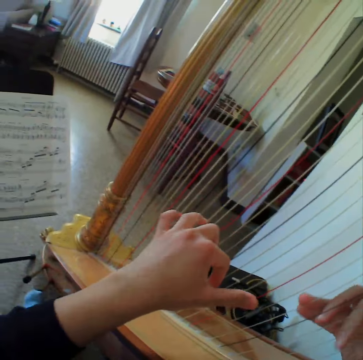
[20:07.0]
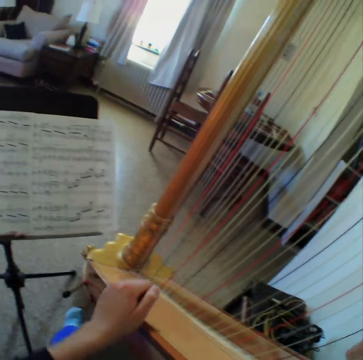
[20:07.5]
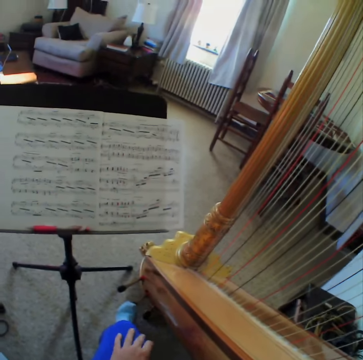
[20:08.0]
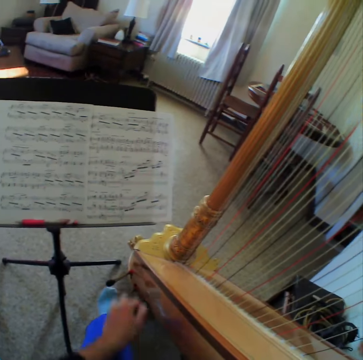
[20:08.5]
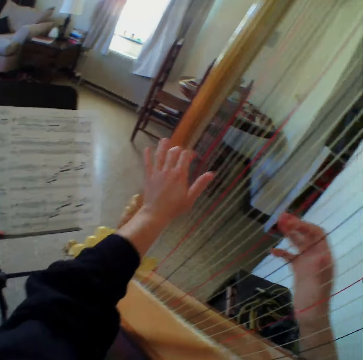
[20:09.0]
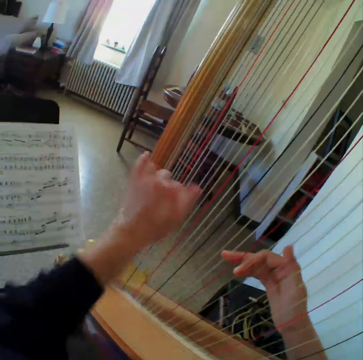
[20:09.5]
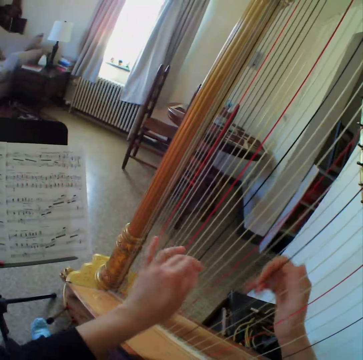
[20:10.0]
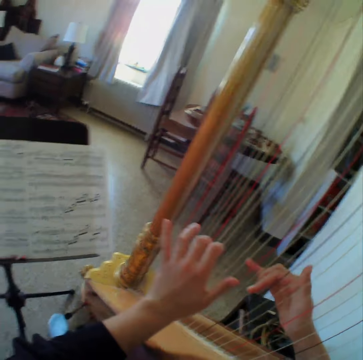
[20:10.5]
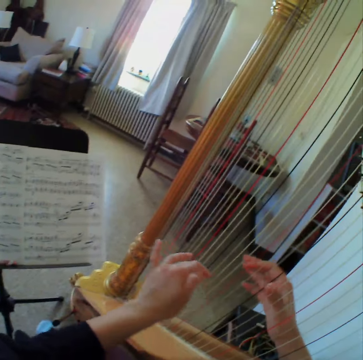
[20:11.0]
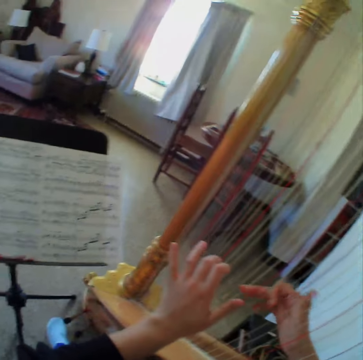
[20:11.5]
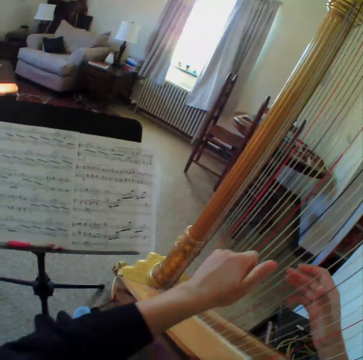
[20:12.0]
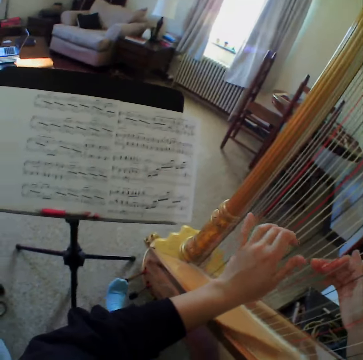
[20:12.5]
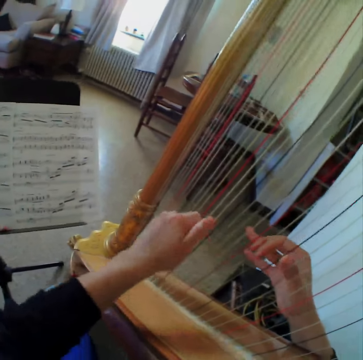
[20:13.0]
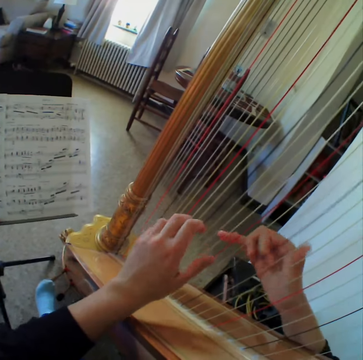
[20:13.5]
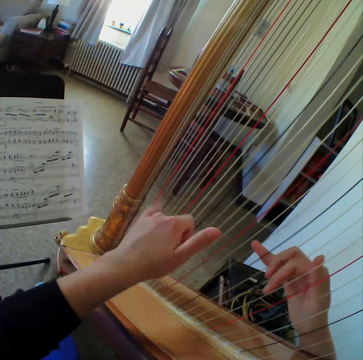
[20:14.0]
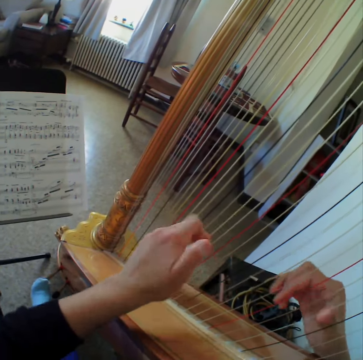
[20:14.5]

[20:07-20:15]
The camera wearer reads the music book. They play the guitar.

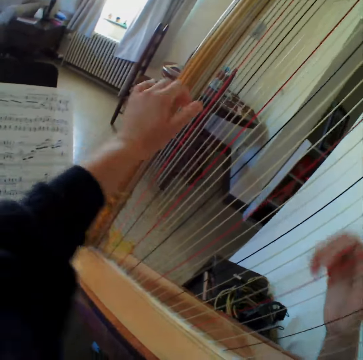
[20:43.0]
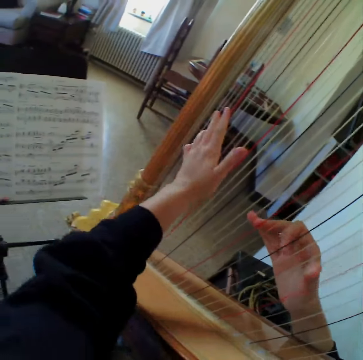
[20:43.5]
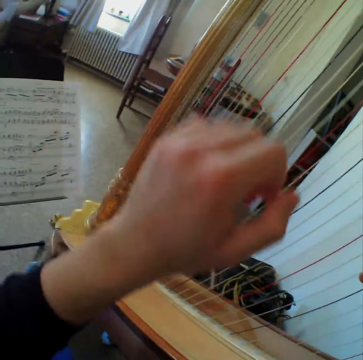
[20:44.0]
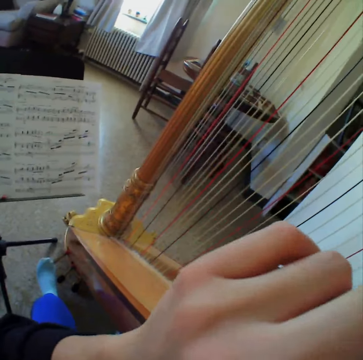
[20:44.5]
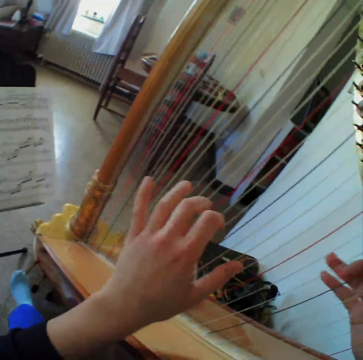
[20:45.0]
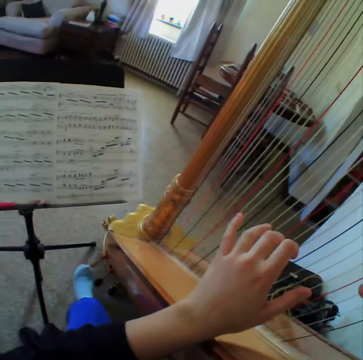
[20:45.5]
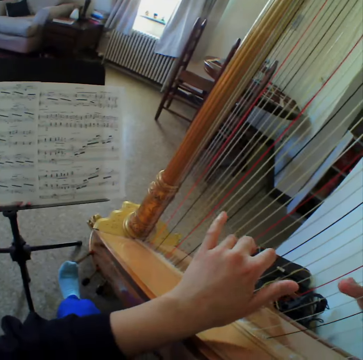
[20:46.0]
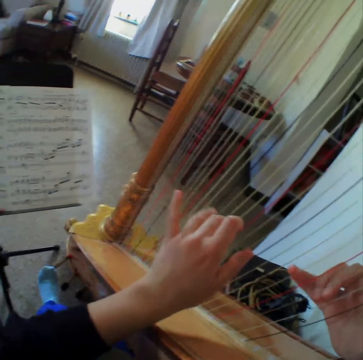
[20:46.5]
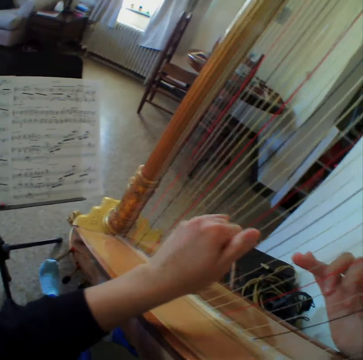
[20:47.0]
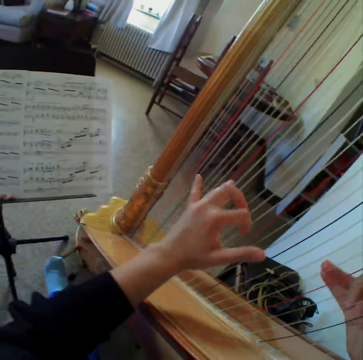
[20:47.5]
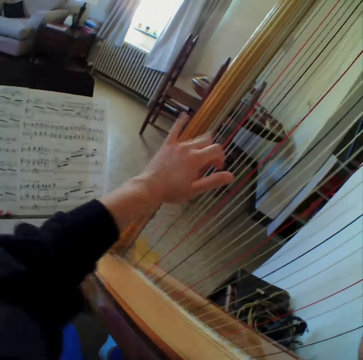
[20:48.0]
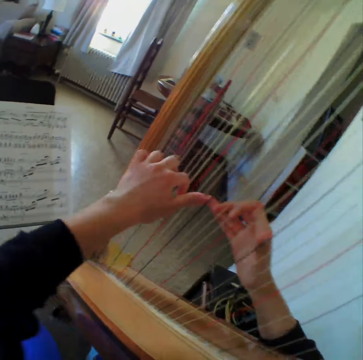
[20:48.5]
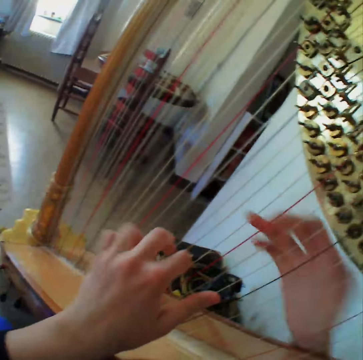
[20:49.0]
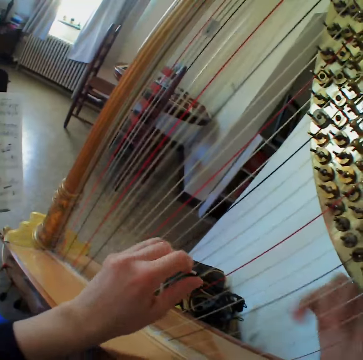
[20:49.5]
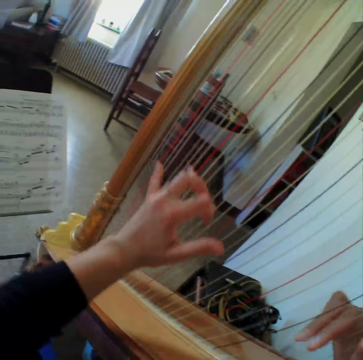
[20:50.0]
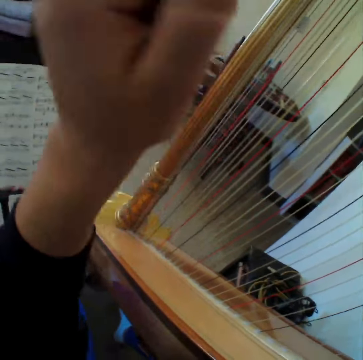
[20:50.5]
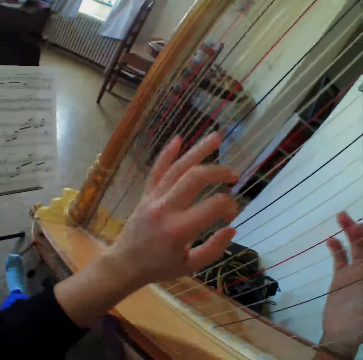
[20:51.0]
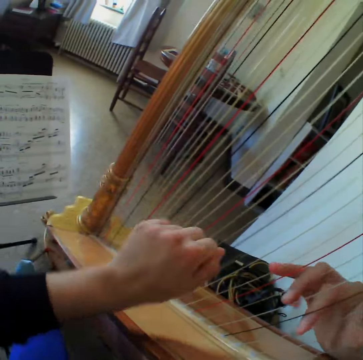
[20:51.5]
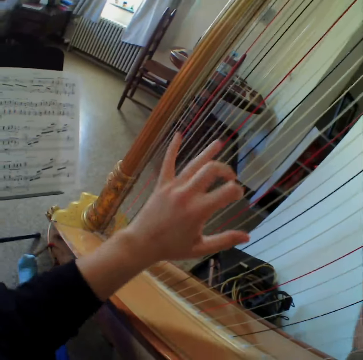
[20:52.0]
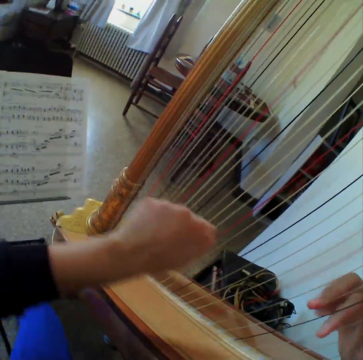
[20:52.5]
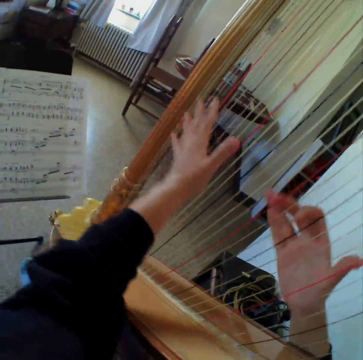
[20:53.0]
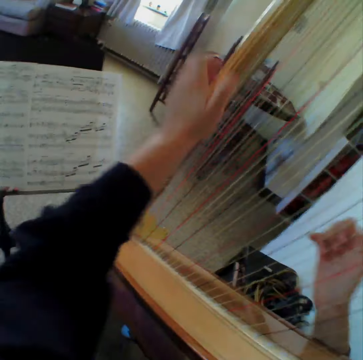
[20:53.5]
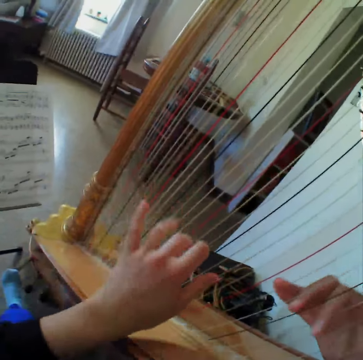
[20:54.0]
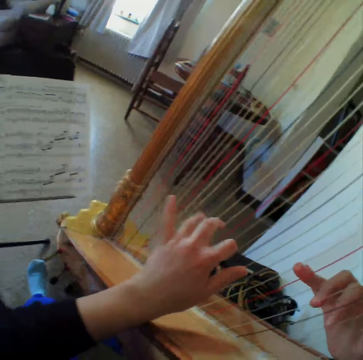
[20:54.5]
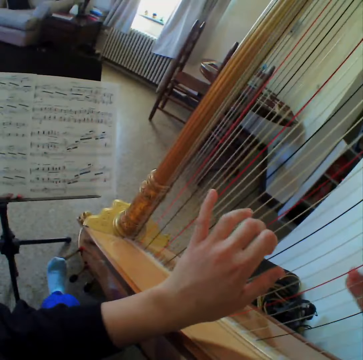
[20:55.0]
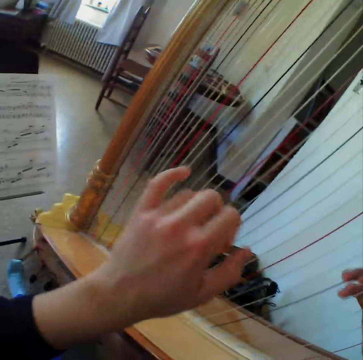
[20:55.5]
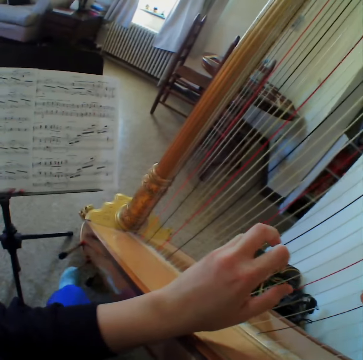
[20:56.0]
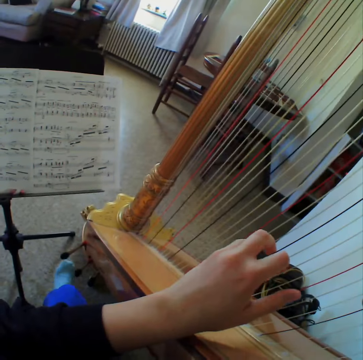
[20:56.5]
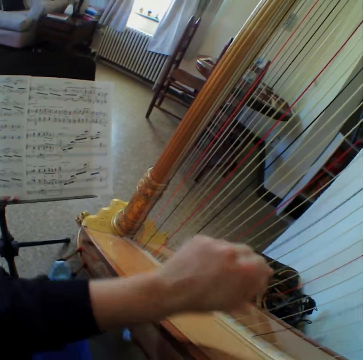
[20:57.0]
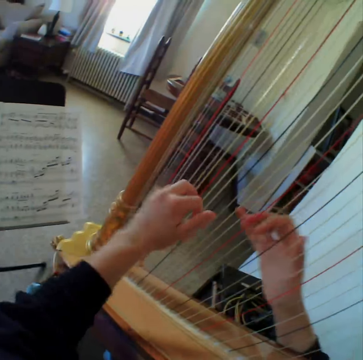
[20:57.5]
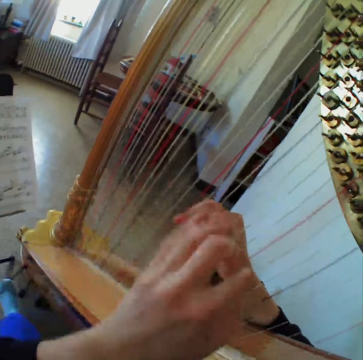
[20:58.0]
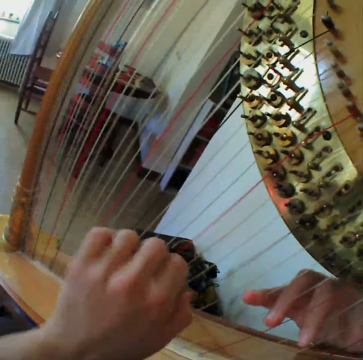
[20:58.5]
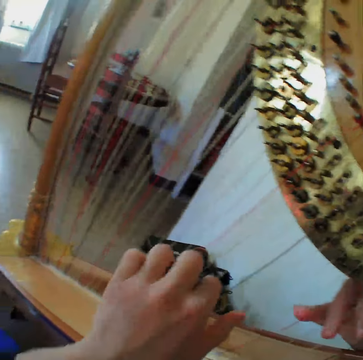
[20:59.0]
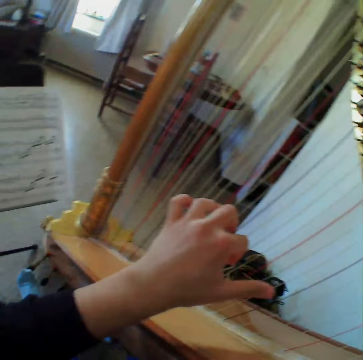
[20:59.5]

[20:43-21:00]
The camera wearer holds the nose. They read the music book. They play the guitar. They step on the guitar. They read the music book. They play the guitar.

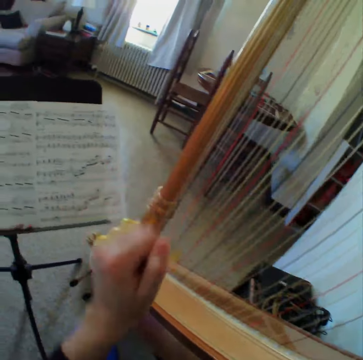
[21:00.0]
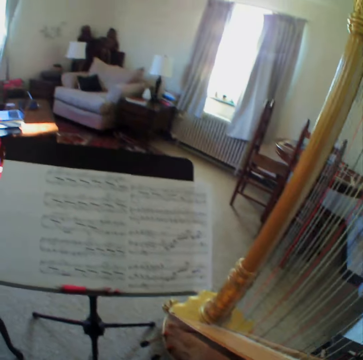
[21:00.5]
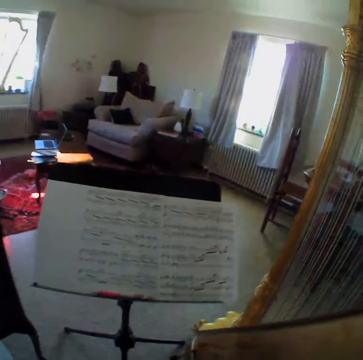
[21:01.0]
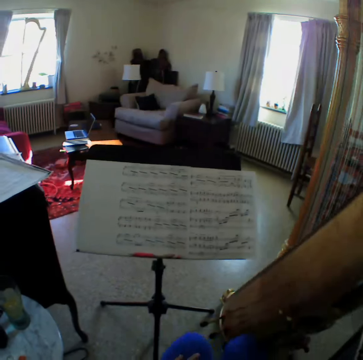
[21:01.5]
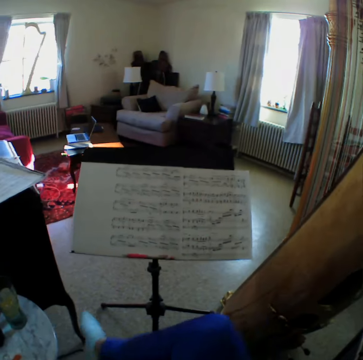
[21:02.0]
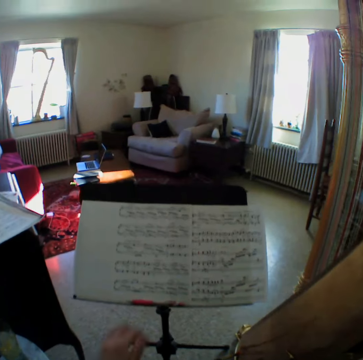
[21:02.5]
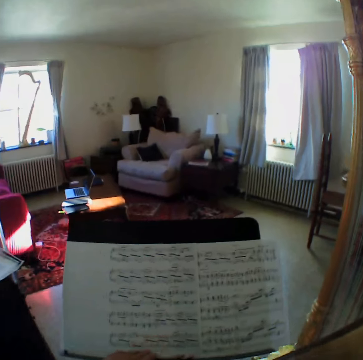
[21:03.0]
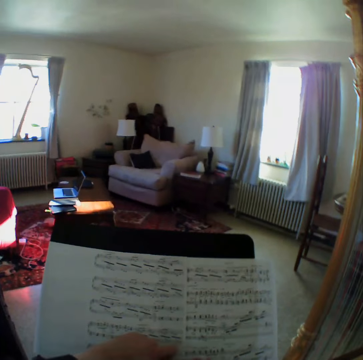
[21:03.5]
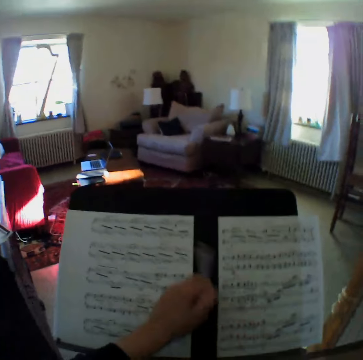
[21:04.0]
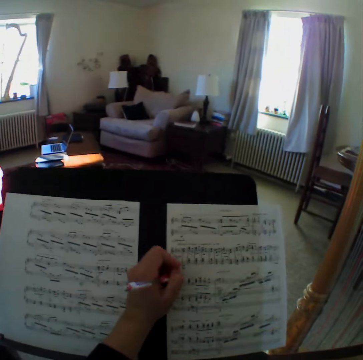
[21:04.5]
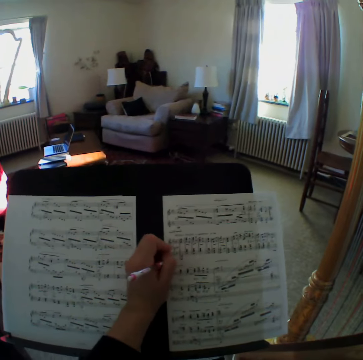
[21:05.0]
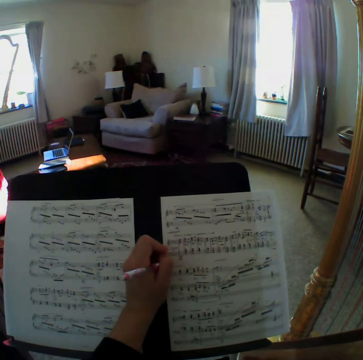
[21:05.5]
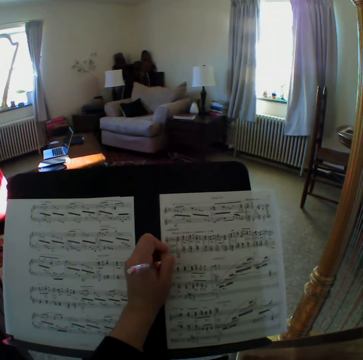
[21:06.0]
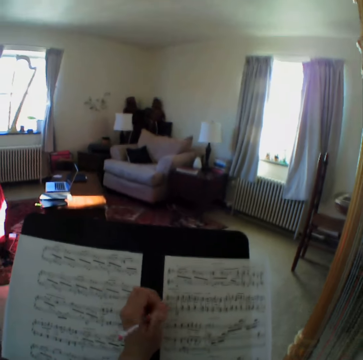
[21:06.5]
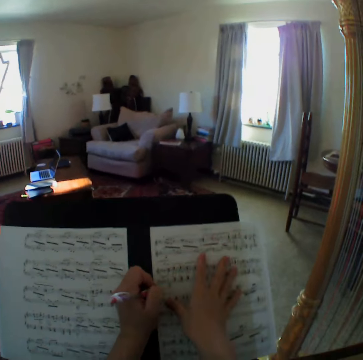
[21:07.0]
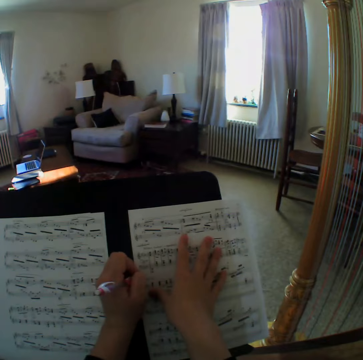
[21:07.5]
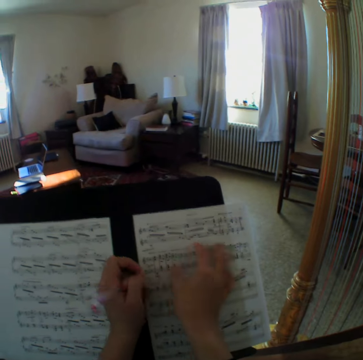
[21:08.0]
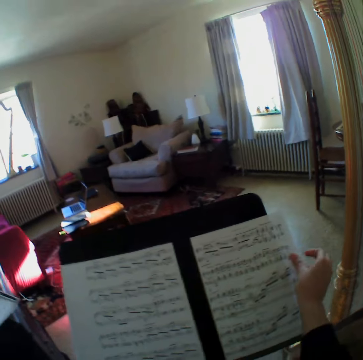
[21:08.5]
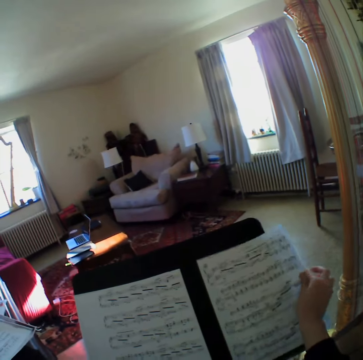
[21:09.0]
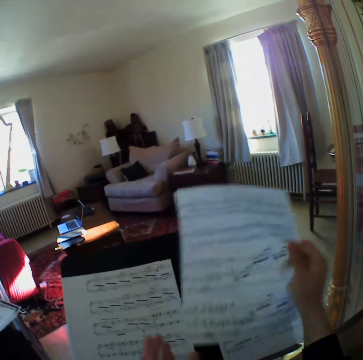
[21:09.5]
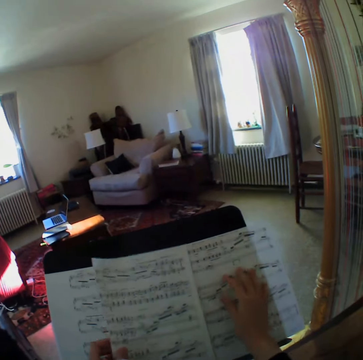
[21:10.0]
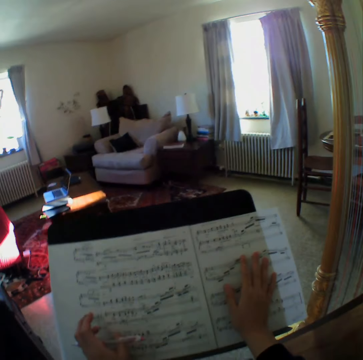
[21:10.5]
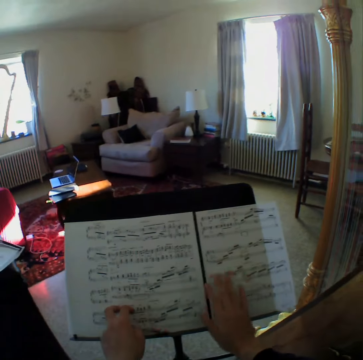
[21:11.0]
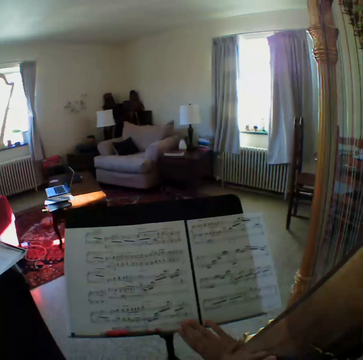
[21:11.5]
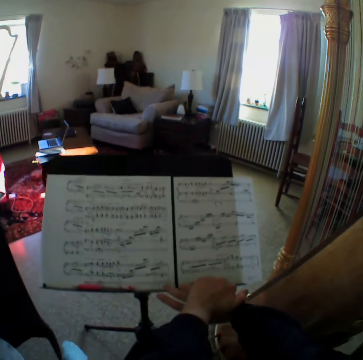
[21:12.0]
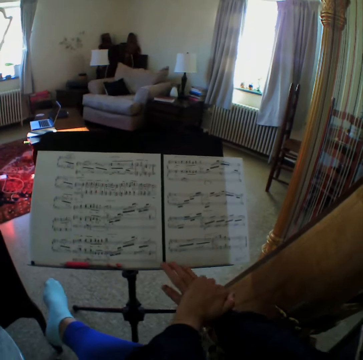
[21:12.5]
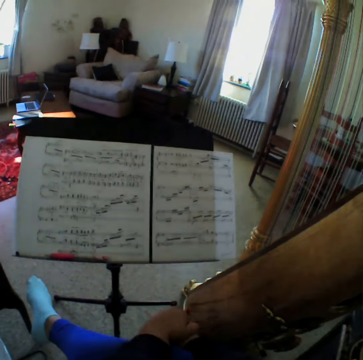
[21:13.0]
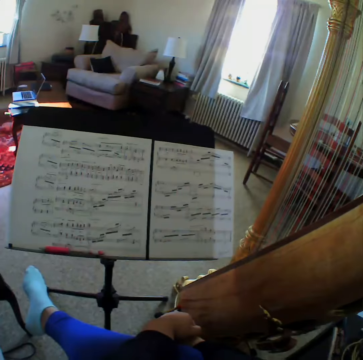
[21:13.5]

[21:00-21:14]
The camera wearer reads the music book. They move the leg. They take the pen from the bookstand. They move the papers. They write on the music paper. They arrange the paper. They change the page of the music book. They look at the music papers. They put down the pen. They rub the hands.
